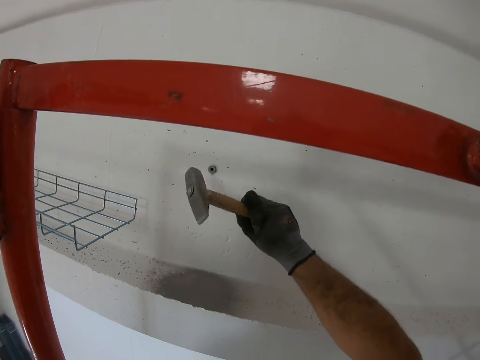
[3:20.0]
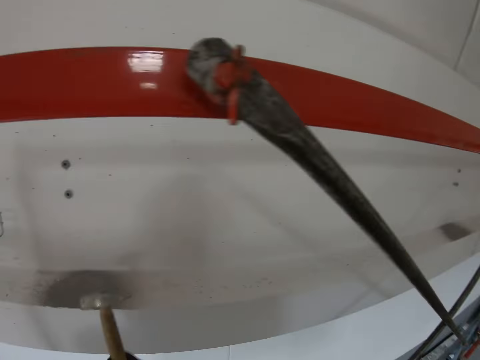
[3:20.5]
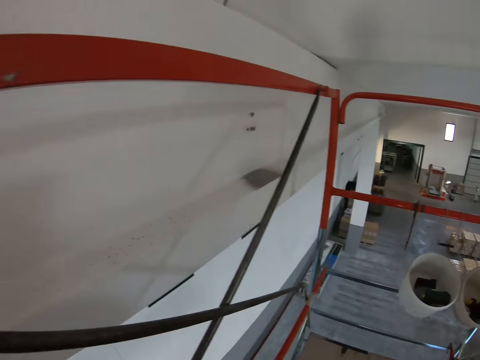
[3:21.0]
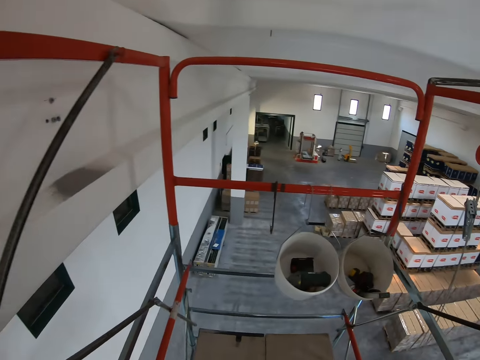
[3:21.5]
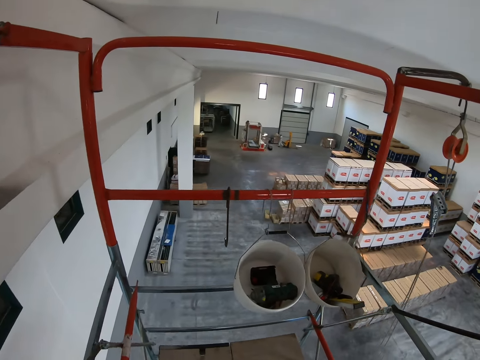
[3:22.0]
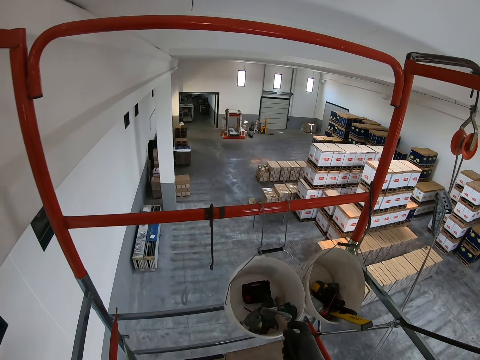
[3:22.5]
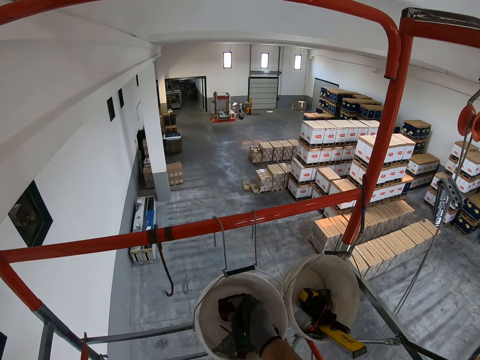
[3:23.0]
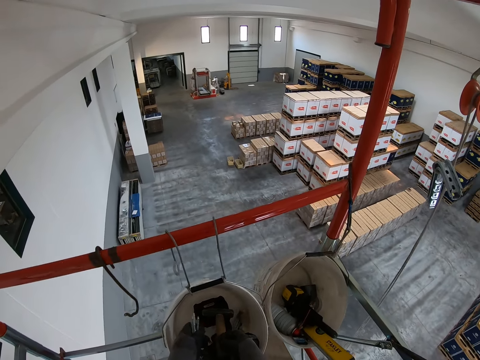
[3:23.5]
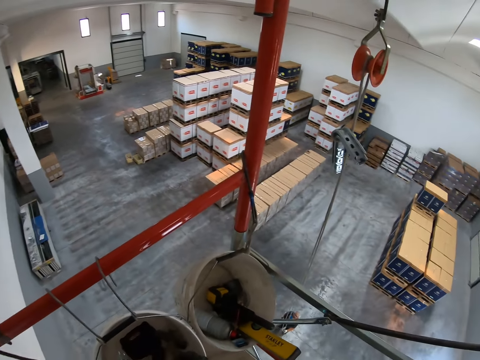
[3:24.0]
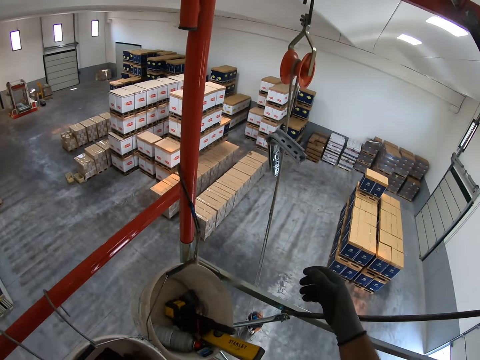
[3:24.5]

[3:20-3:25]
The camera wearer puts the hammer in the tin.

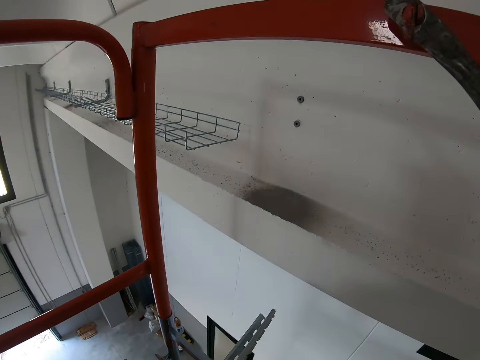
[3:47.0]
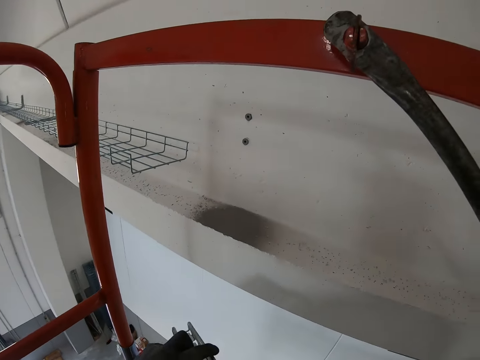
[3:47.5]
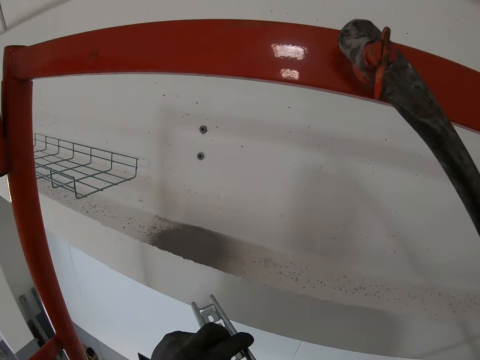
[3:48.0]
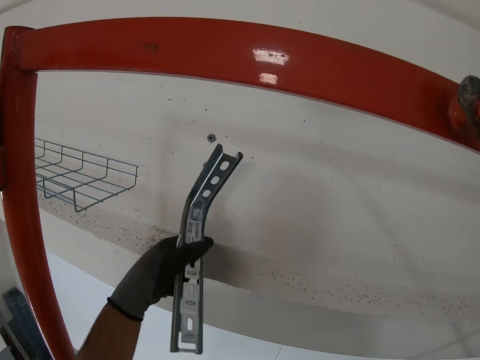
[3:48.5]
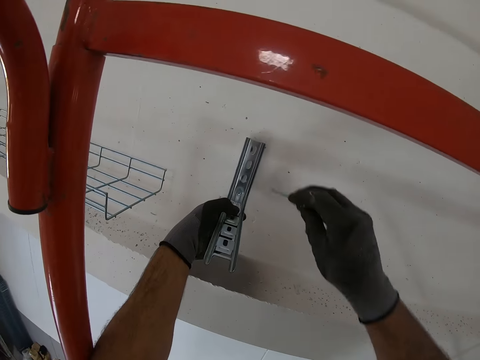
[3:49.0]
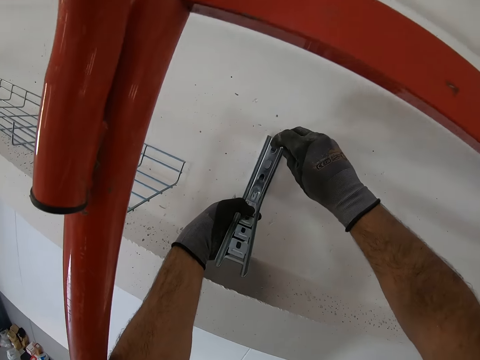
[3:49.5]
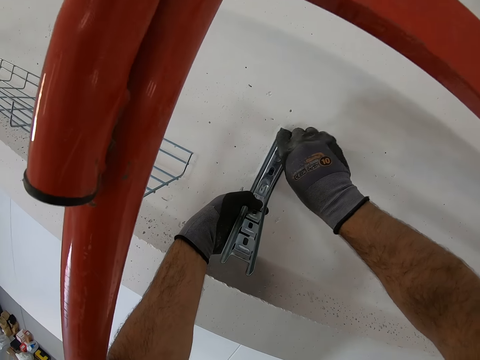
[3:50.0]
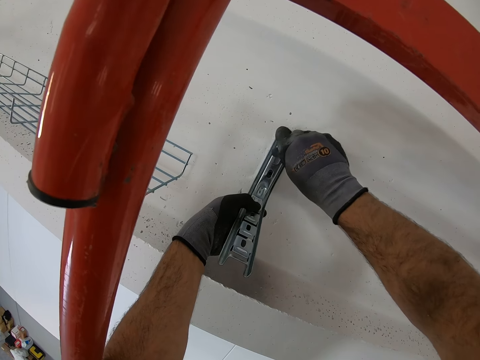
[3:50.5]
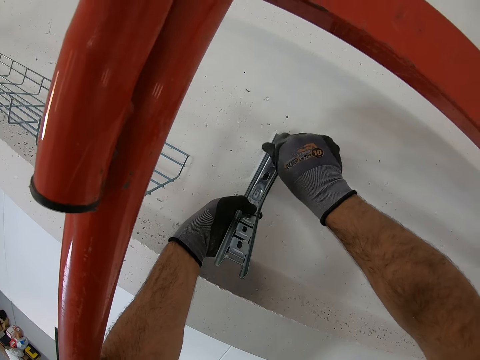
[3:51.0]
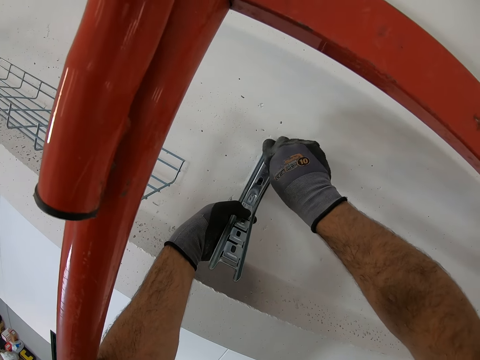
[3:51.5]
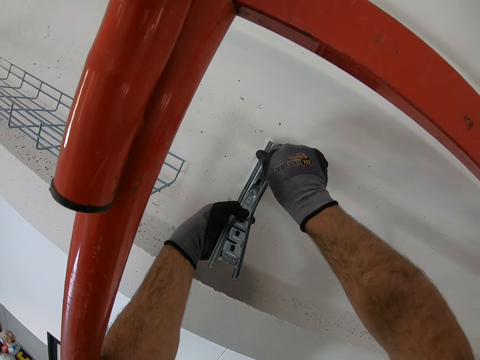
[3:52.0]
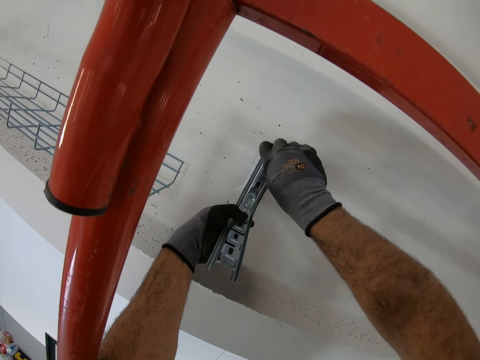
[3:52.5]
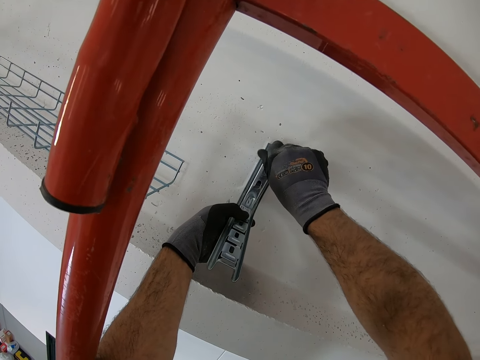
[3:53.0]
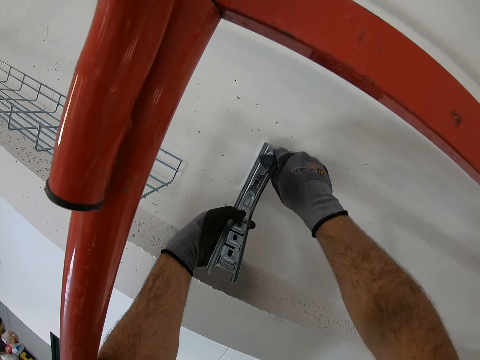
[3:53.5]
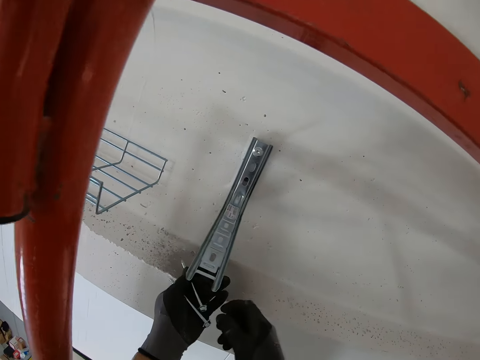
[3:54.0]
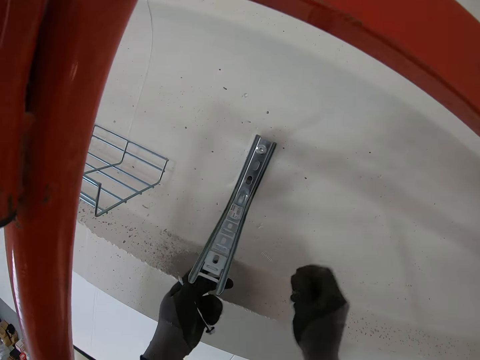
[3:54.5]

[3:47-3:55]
The camera wearer puts the shelf holder bracket on the wall, to the hole. They drive the screwdriver or ring nail on the shelf holder bracket.

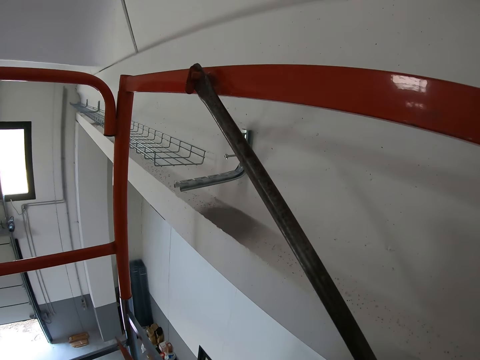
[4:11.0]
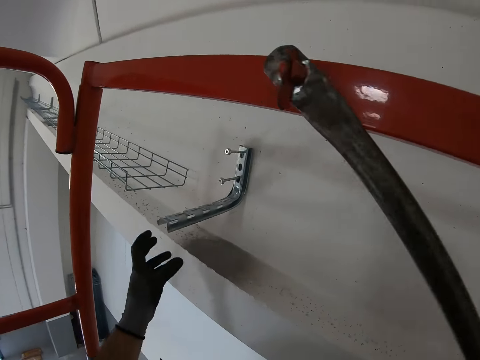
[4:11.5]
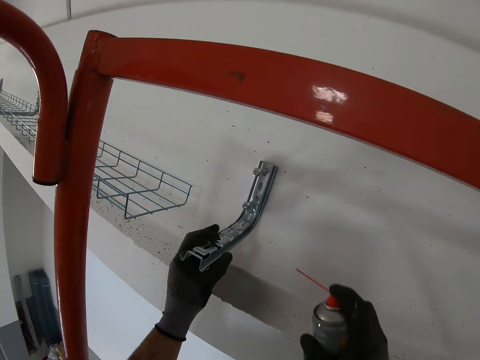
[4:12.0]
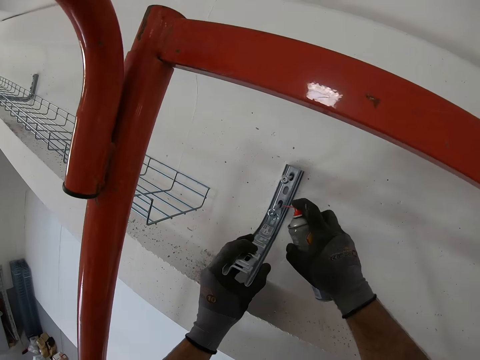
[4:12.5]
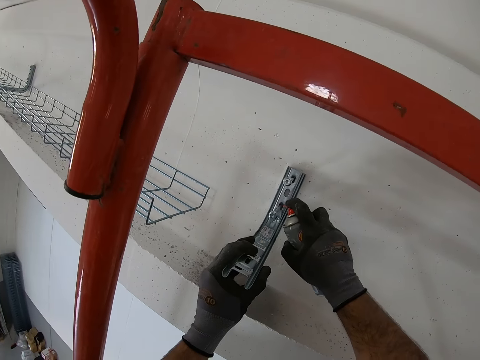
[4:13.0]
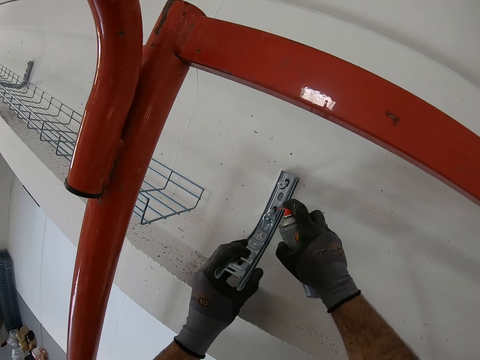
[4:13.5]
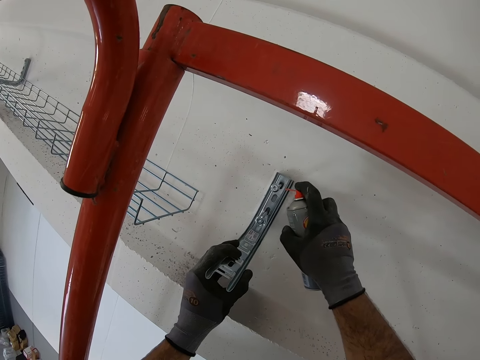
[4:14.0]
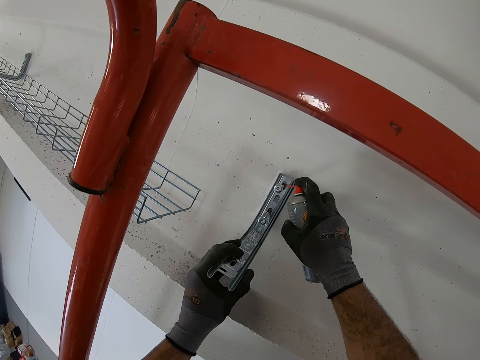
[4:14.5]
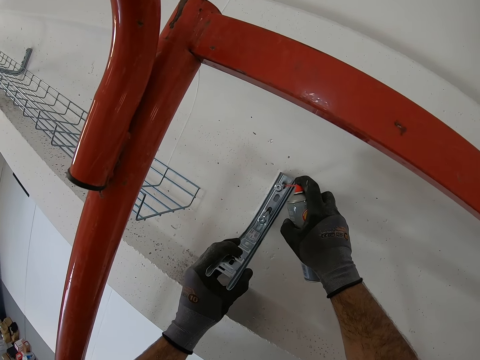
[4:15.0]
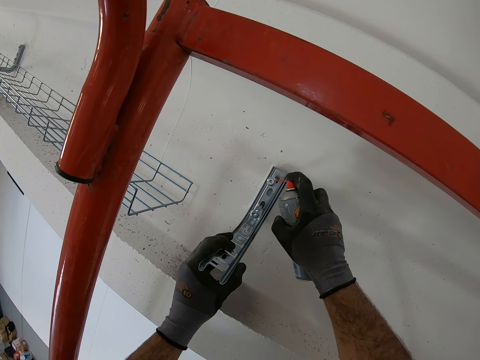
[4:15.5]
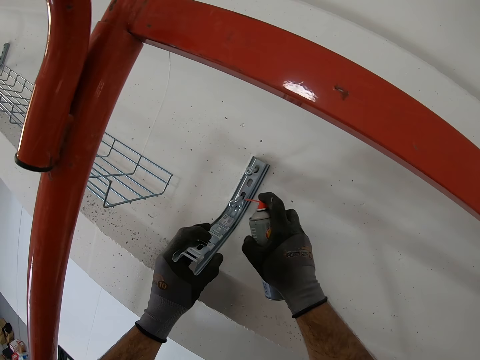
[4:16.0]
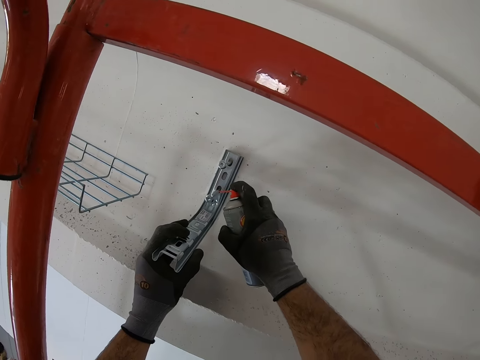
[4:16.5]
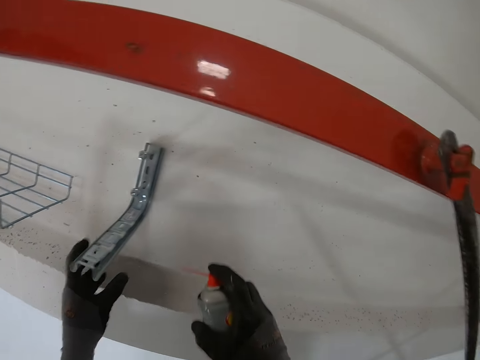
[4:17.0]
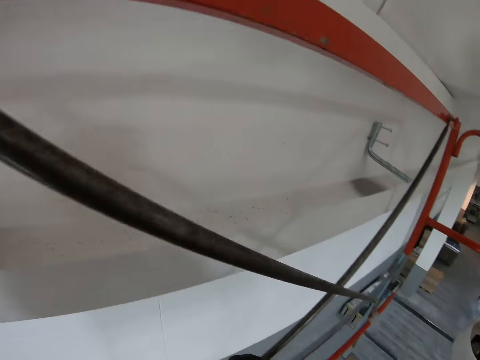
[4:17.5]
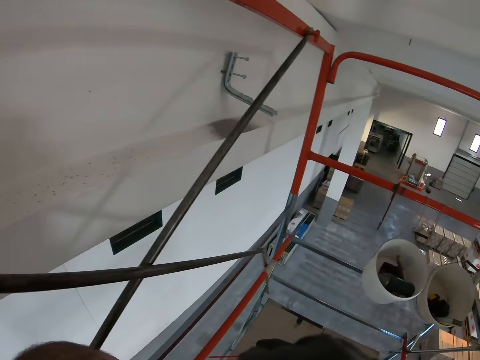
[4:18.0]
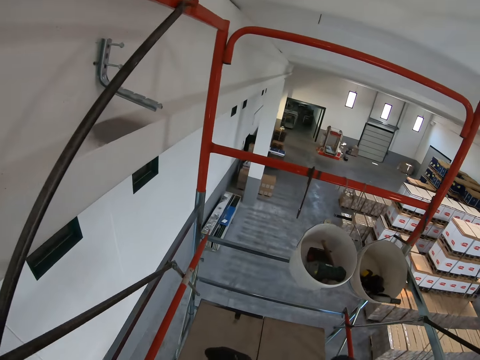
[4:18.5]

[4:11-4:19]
The camera wearer sprays on the shelf holder bracket with a glue.

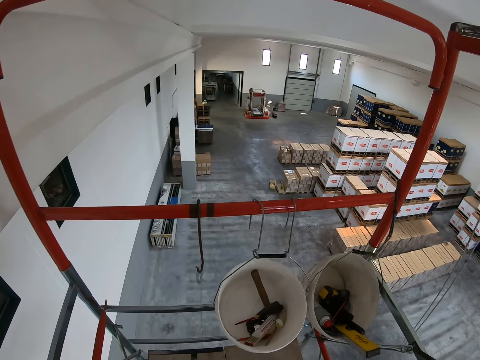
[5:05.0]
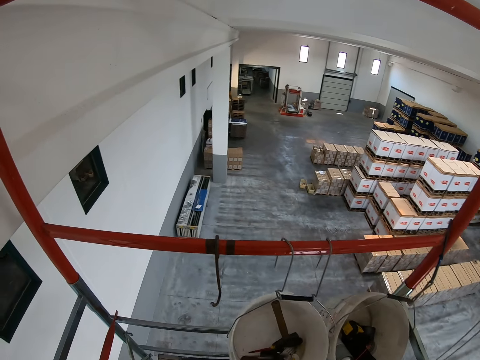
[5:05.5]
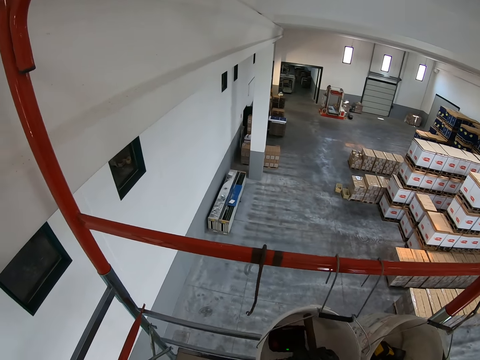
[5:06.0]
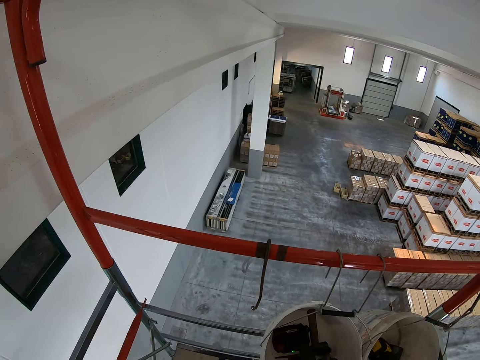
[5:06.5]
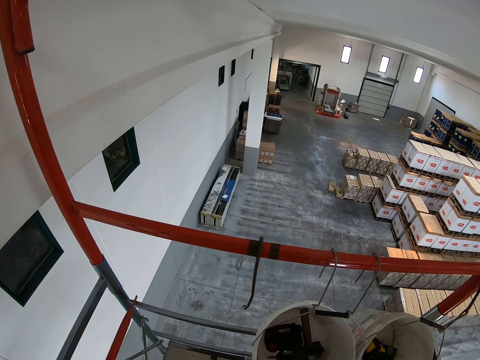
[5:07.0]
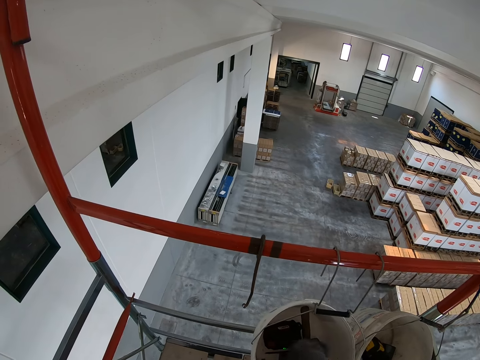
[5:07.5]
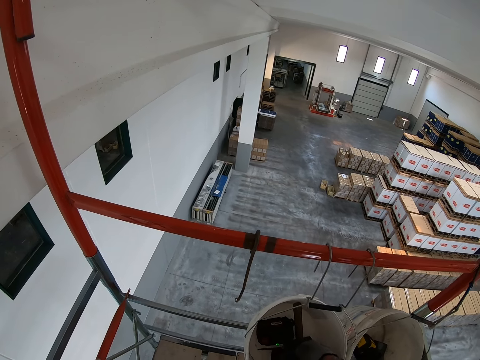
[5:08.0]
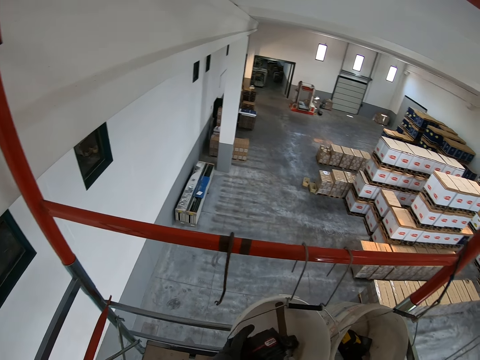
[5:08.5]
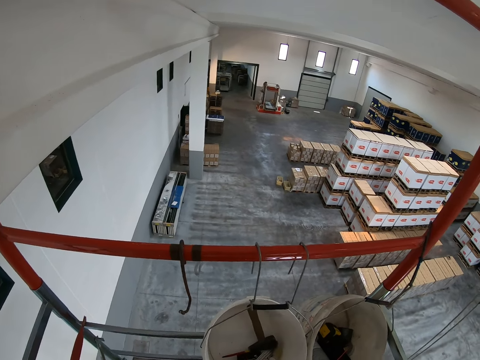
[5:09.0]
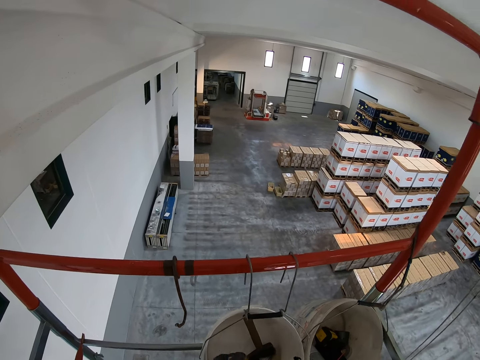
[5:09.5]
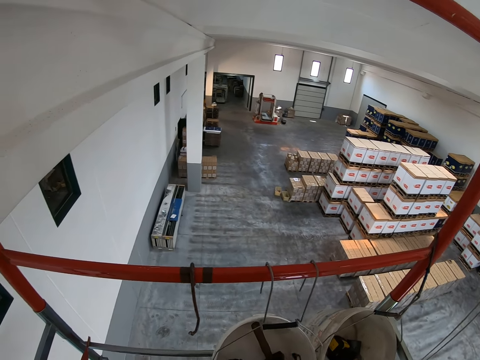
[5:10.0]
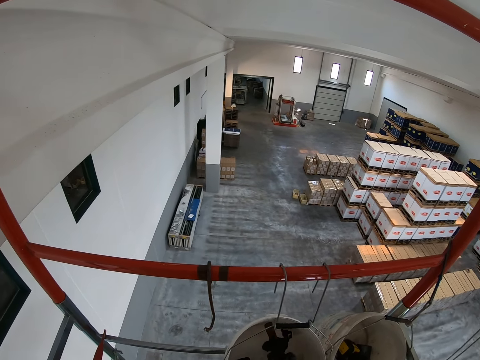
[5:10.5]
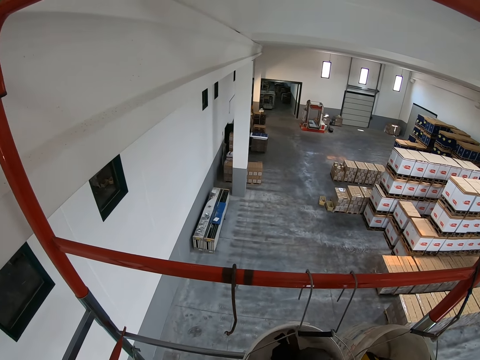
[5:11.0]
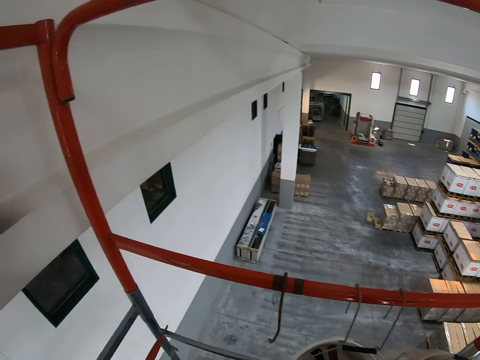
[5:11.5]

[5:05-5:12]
The camera wearer puts the drill driver in a container.
